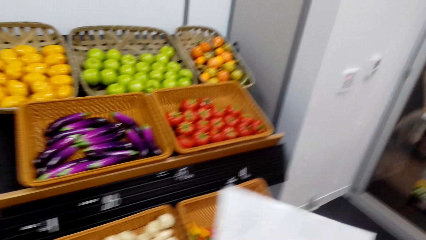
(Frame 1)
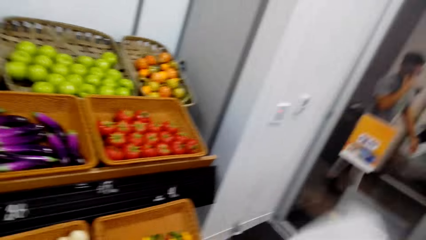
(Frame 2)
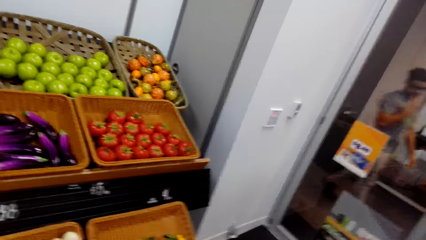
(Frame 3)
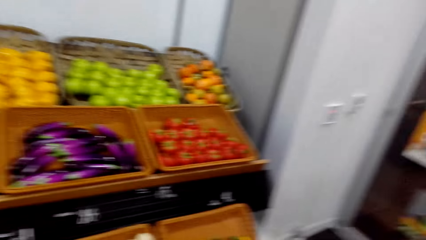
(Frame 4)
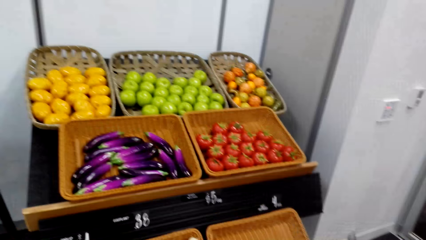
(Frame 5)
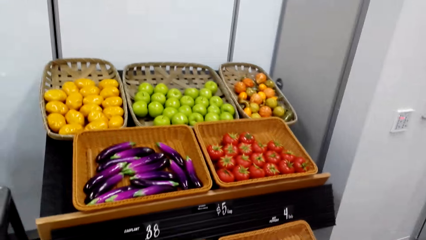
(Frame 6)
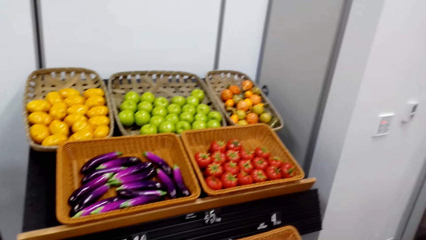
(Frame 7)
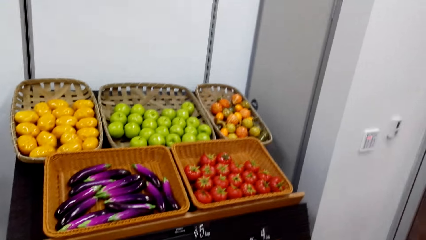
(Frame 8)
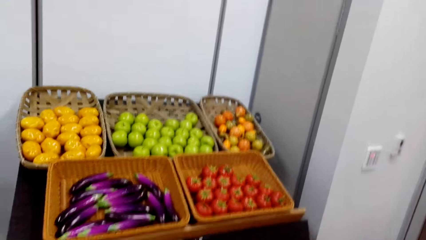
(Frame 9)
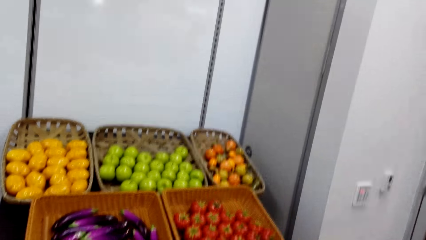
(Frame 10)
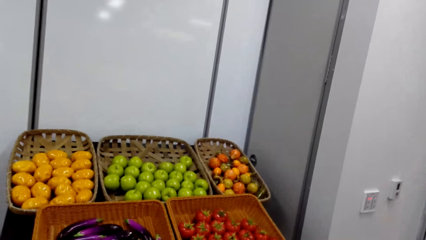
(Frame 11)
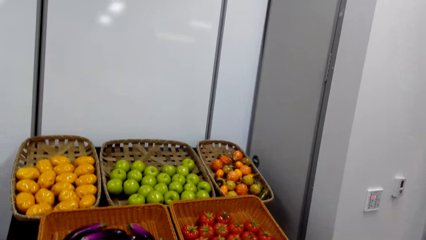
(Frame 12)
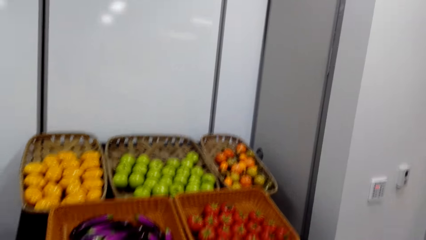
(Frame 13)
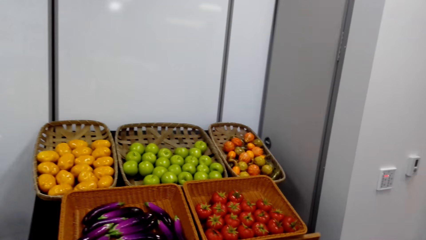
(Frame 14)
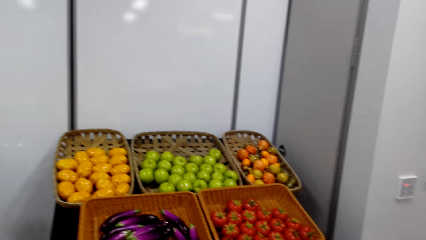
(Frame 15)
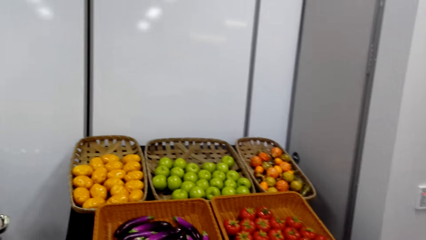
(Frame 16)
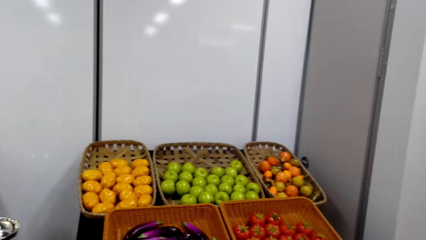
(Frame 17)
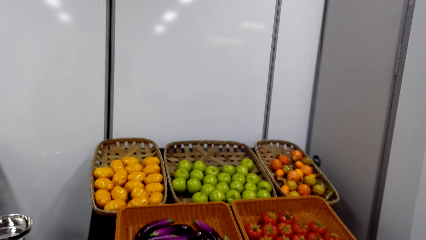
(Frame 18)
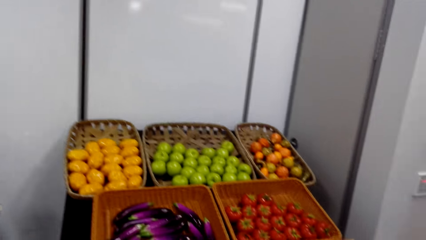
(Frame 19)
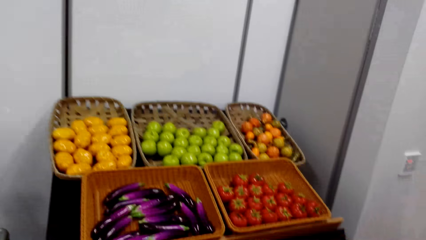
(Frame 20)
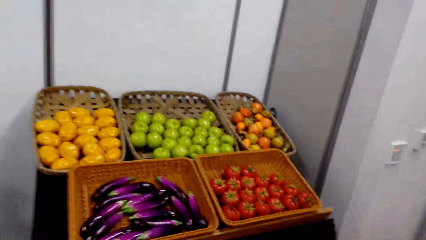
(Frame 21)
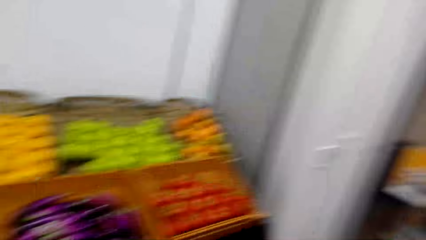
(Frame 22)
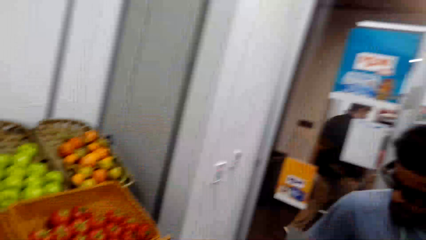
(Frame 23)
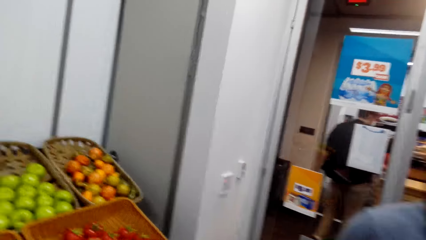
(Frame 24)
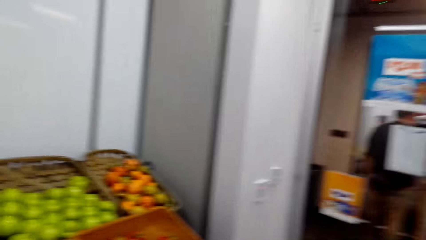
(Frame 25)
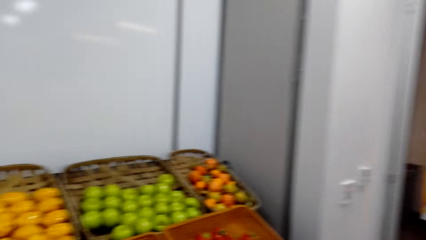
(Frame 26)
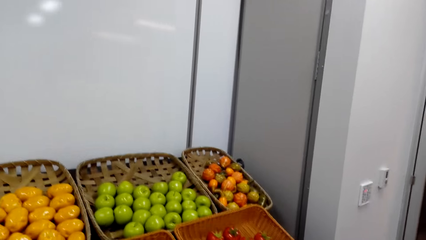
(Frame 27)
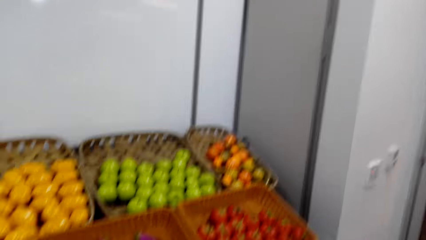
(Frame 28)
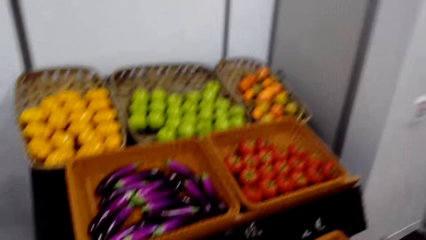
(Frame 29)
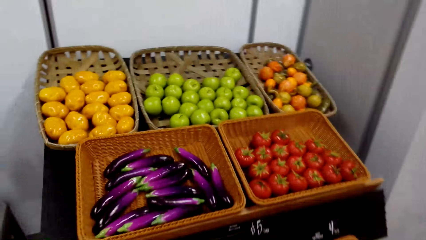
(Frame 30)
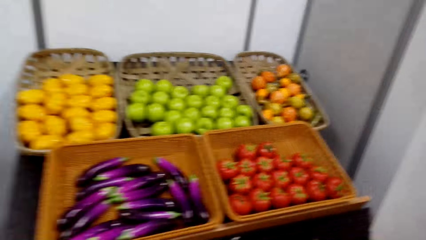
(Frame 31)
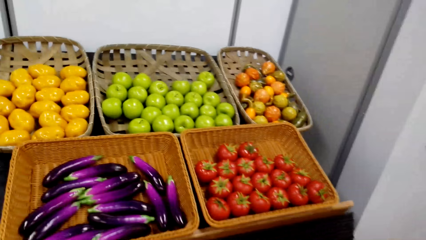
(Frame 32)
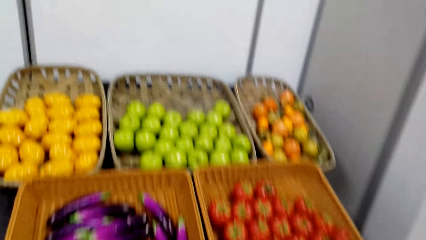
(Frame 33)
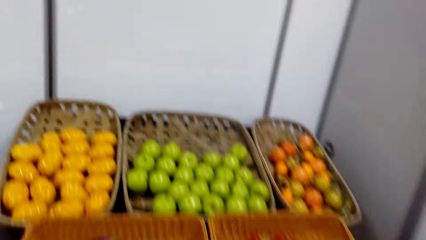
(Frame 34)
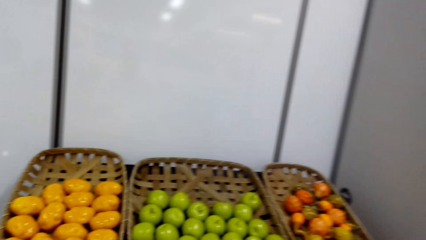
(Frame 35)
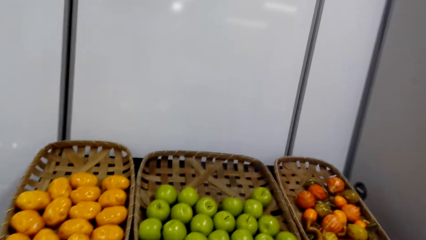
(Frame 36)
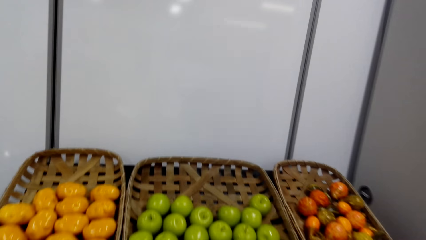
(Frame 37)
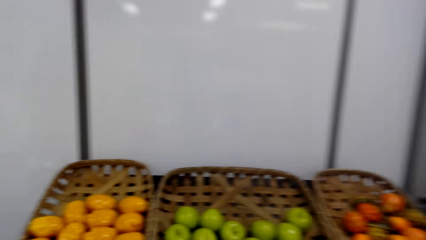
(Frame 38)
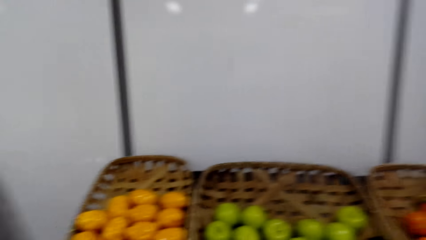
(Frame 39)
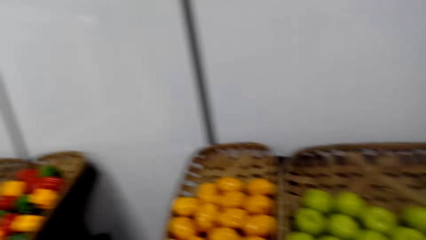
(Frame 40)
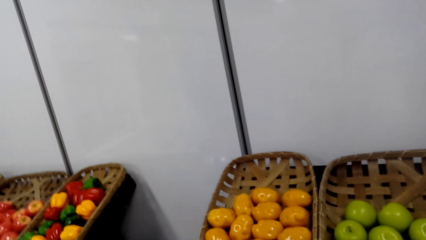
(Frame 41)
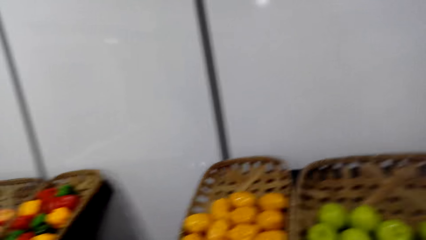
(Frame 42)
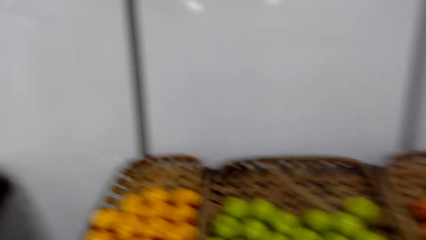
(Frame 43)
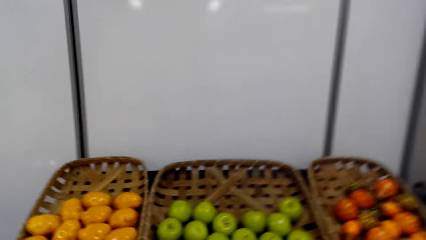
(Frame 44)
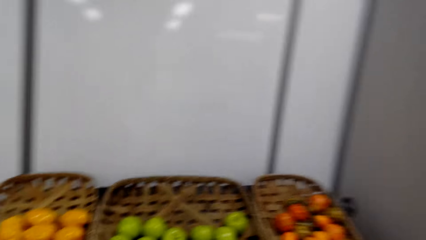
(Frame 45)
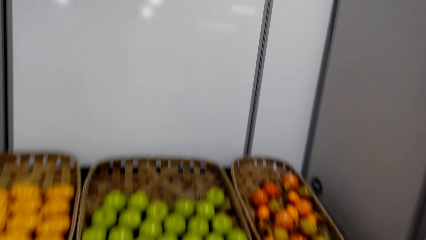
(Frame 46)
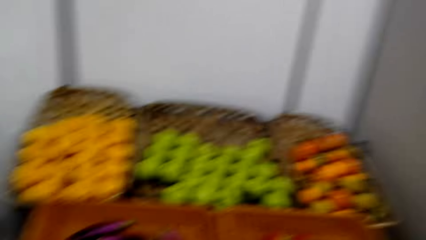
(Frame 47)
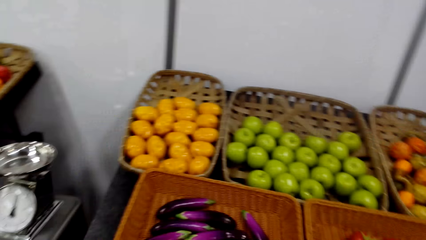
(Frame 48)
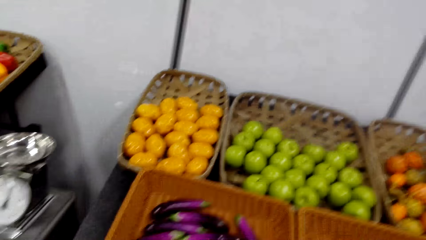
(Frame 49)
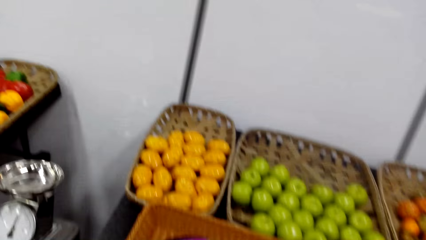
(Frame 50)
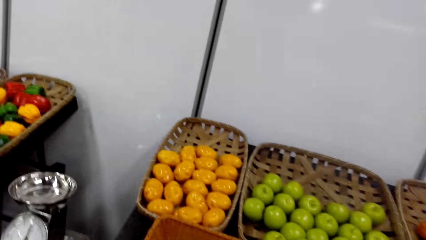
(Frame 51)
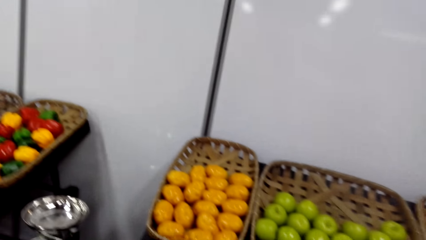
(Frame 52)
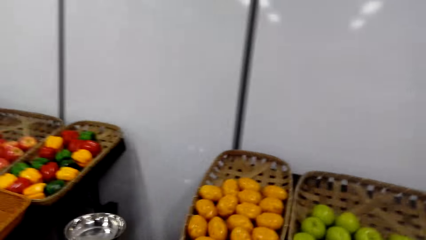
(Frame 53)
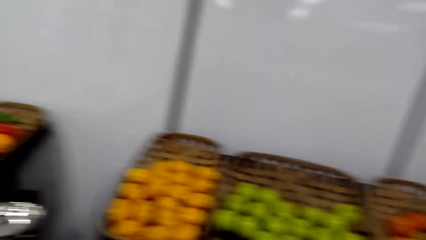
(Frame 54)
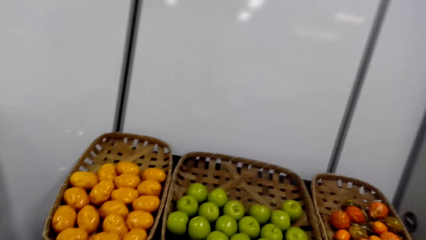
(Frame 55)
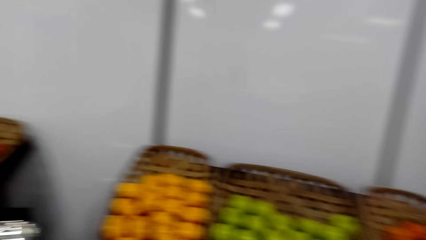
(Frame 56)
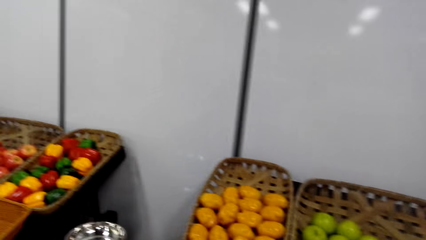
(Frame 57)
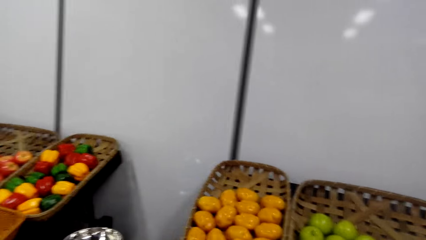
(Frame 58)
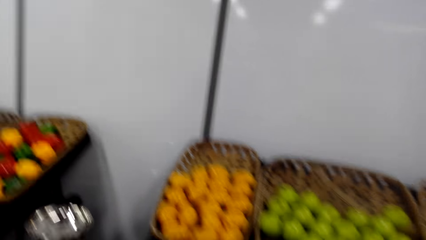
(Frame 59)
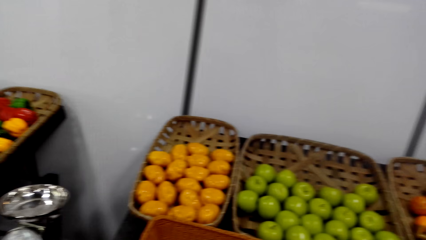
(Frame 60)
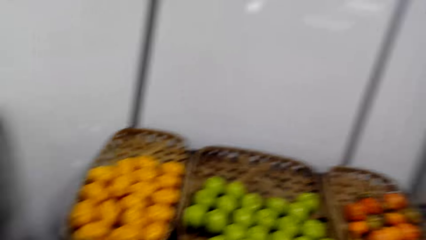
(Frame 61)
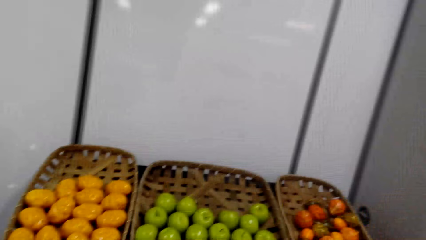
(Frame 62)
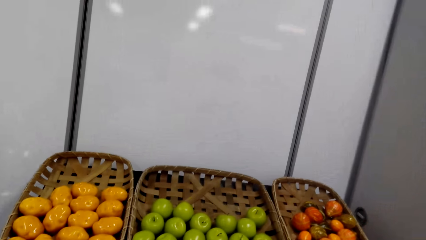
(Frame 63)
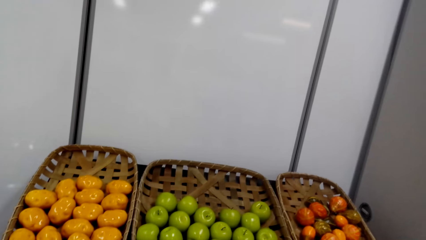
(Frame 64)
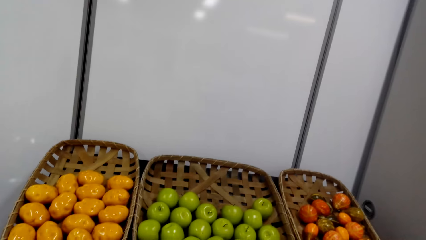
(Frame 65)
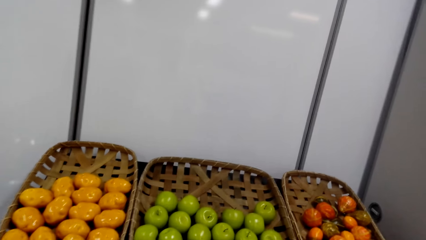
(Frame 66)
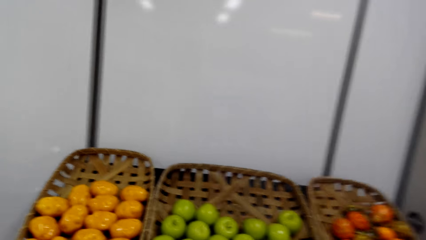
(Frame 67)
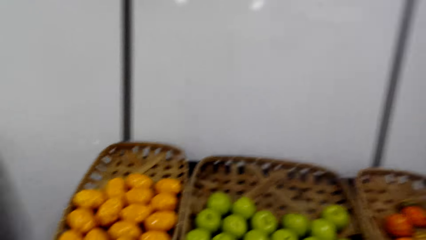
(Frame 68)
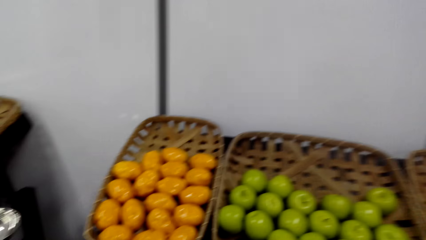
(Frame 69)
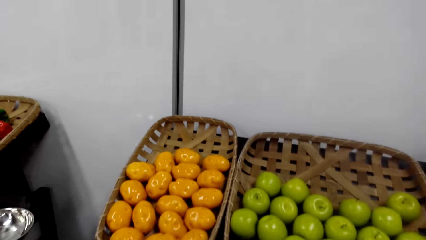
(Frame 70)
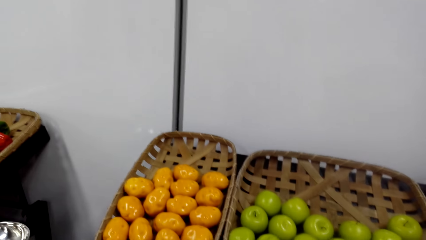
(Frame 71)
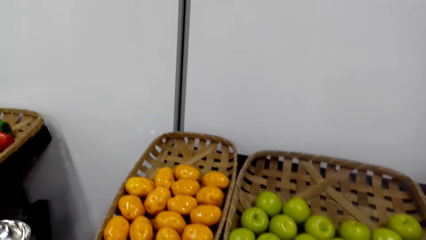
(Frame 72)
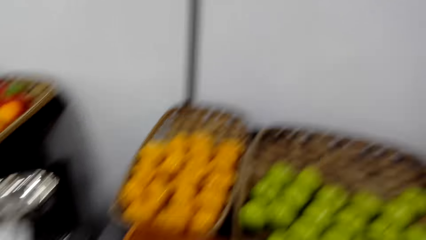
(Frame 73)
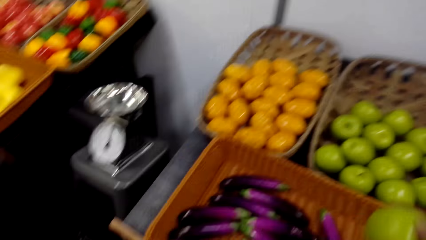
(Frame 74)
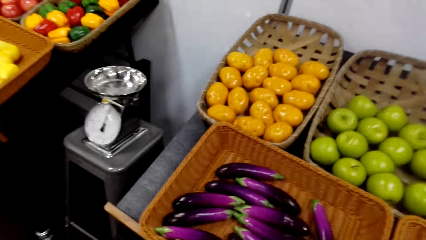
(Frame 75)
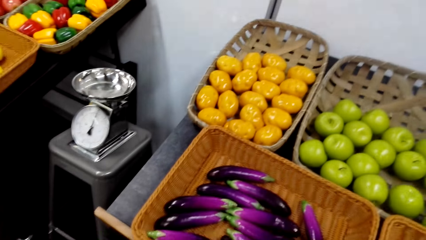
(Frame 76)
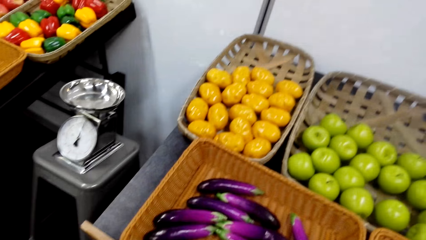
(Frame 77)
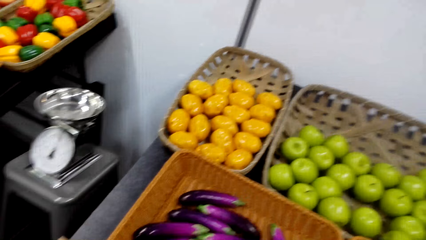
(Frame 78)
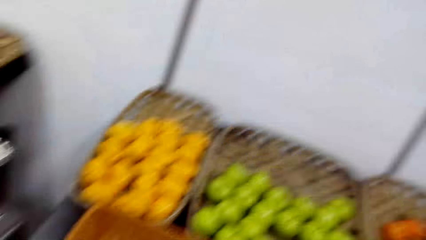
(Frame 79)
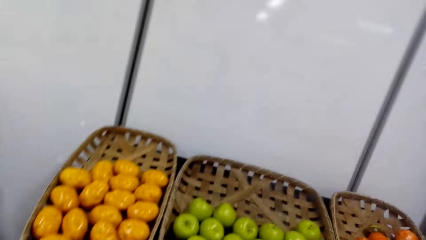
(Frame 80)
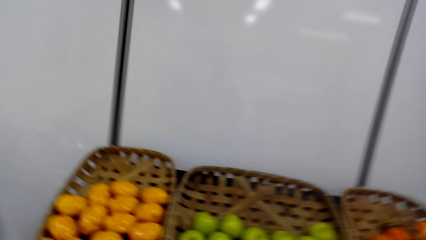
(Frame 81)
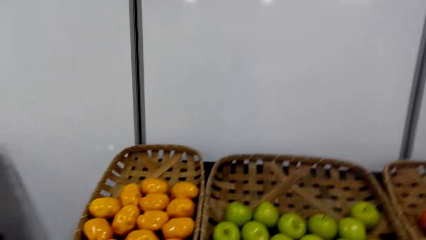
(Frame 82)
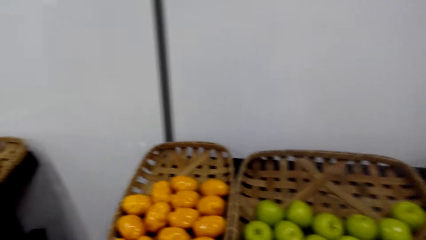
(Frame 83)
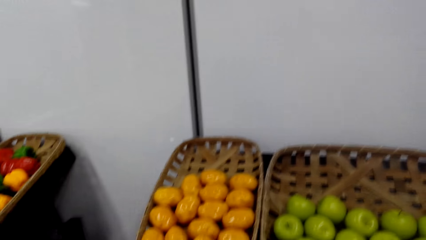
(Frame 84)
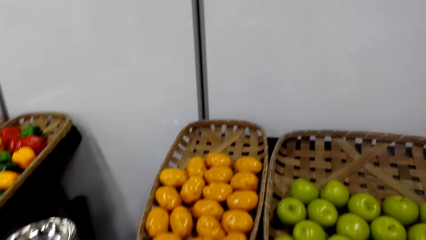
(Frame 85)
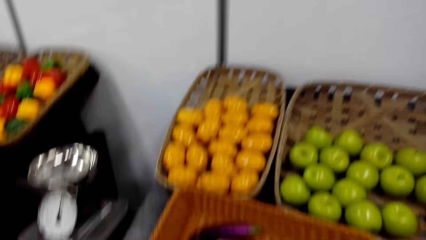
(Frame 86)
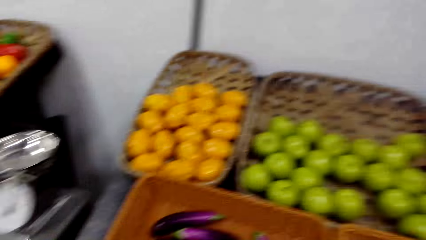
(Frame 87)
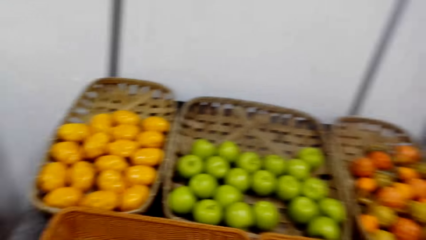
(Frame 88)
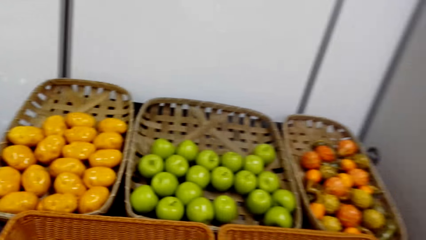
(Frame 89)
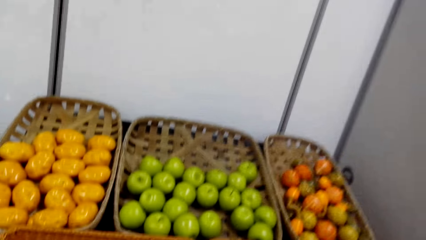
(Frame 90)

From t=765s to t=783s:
The camera wearer turns around. They put something to the poly bag.
